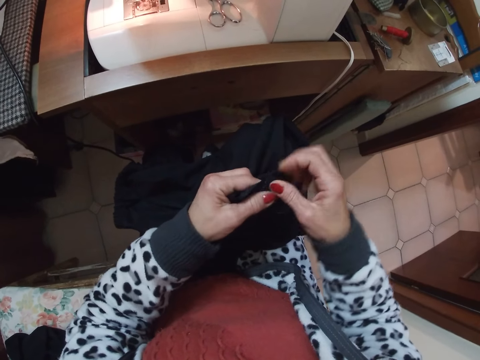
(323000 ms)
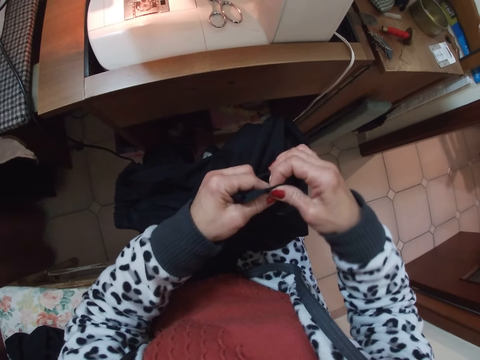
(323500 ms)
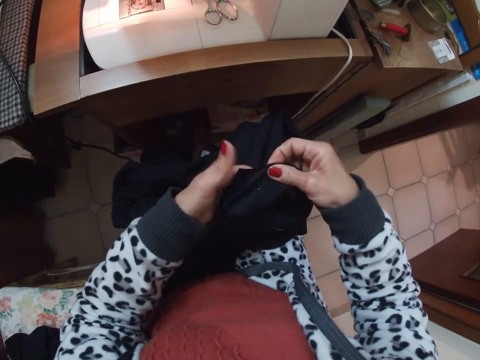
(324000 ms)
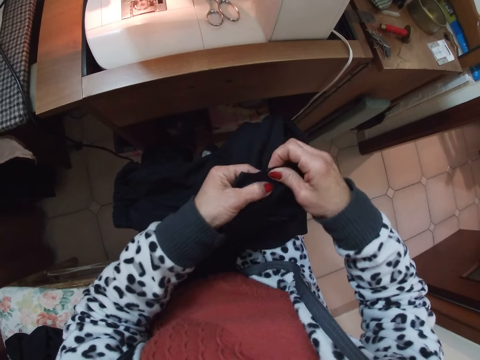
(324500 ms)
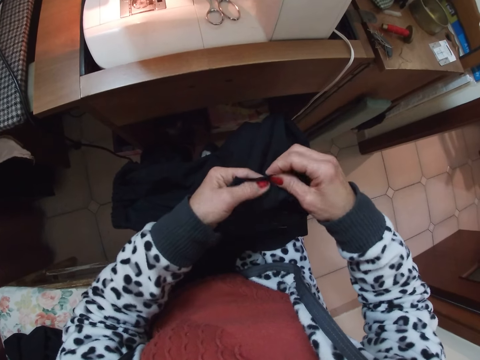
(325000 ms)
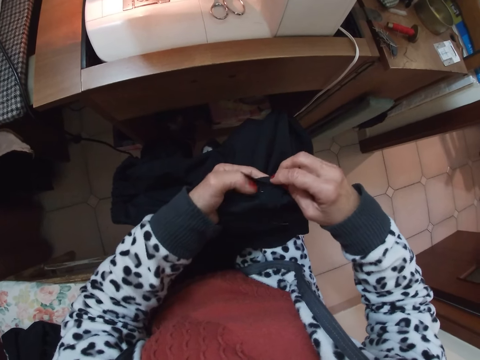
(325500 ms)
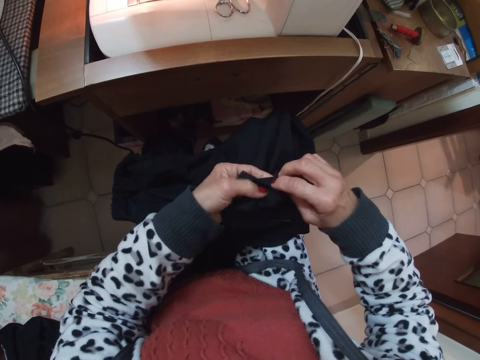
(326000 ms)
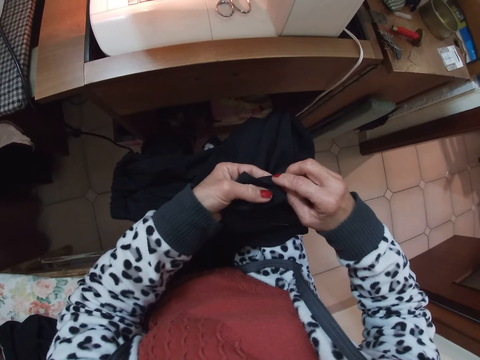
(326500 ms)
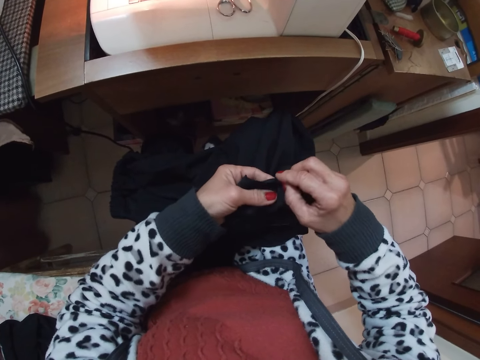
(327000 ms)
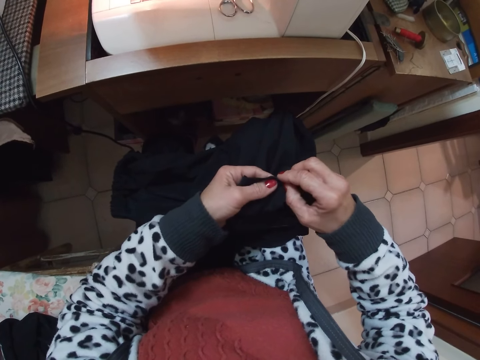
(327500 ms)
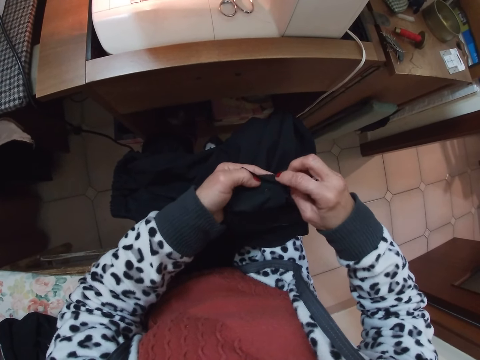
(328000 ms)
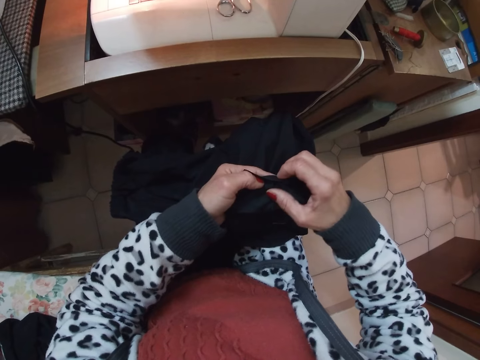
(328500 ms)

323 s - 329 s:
The camera wearer folds the edge of the cloth with her two hands.

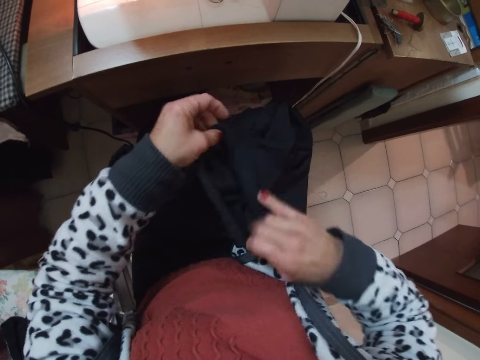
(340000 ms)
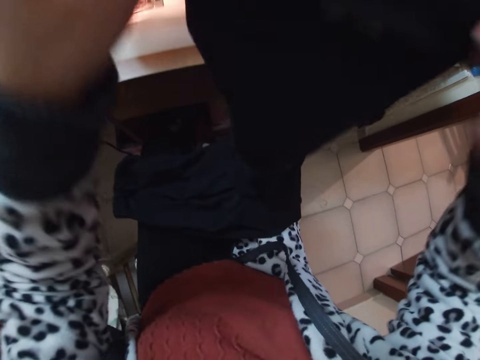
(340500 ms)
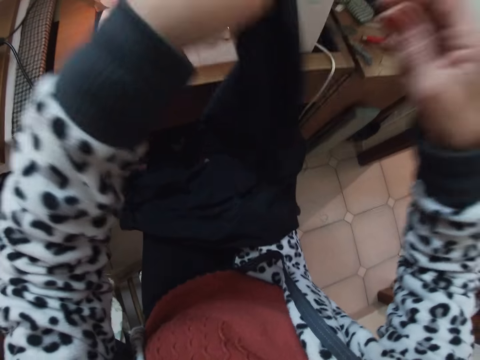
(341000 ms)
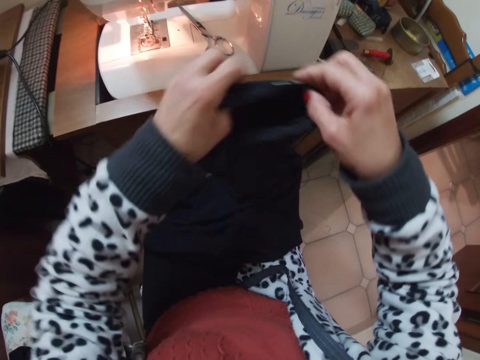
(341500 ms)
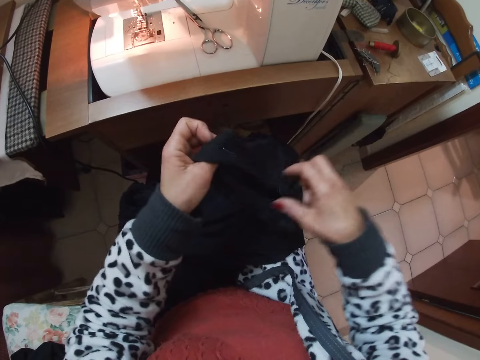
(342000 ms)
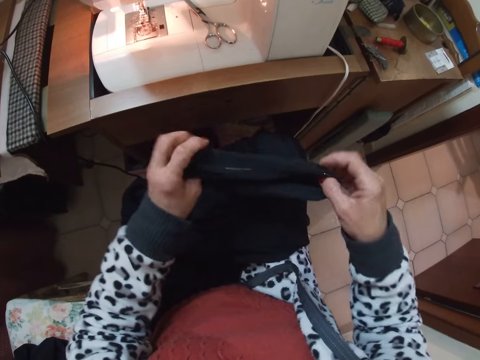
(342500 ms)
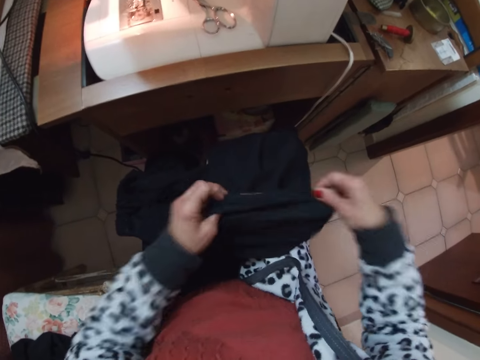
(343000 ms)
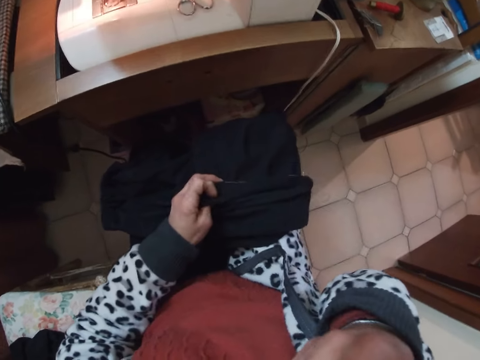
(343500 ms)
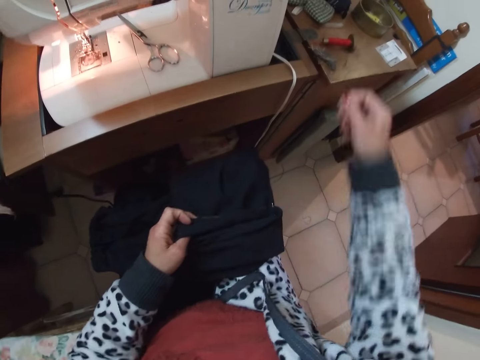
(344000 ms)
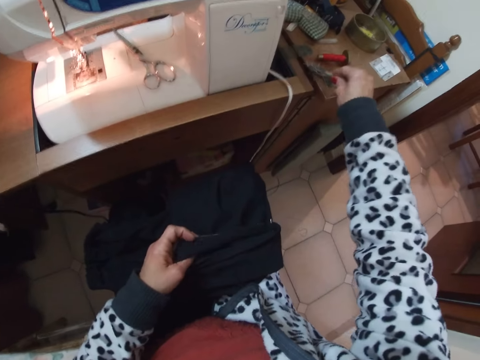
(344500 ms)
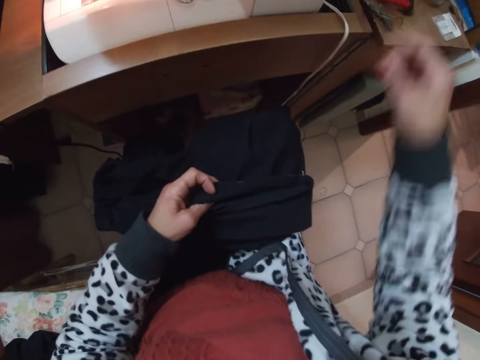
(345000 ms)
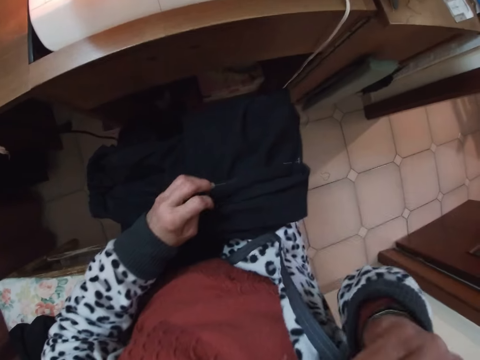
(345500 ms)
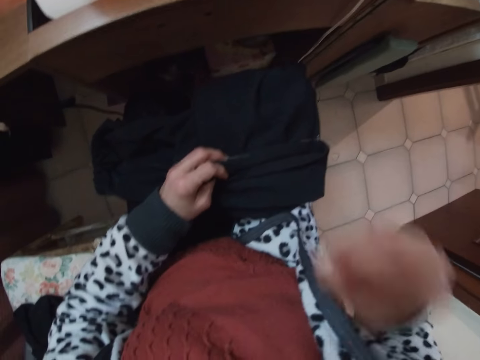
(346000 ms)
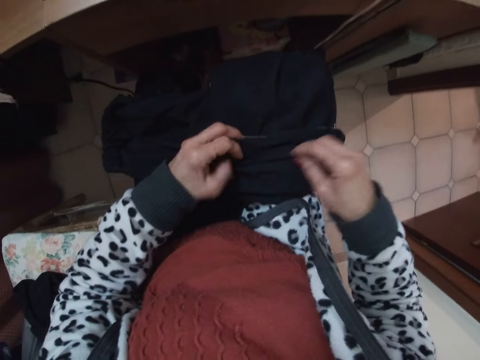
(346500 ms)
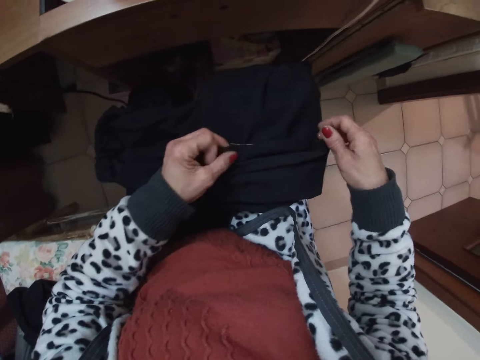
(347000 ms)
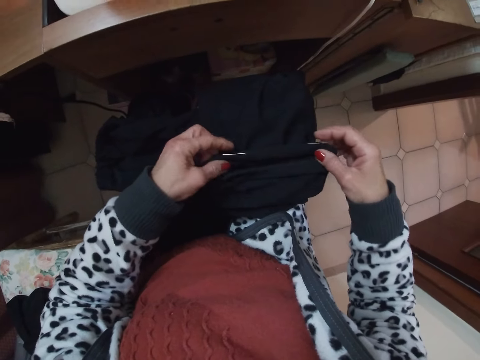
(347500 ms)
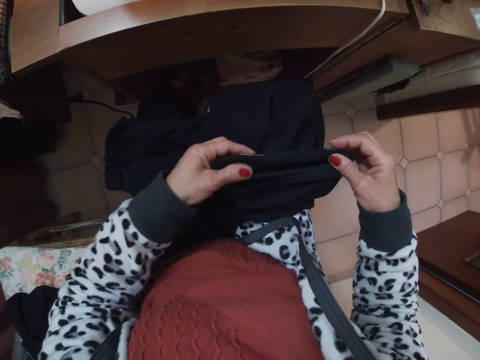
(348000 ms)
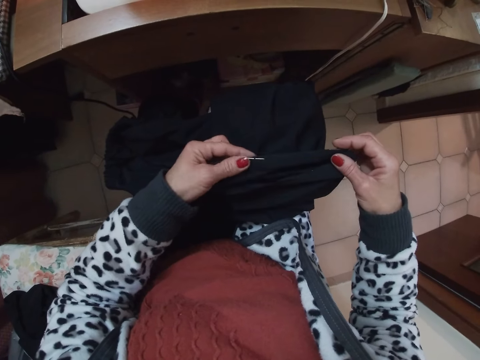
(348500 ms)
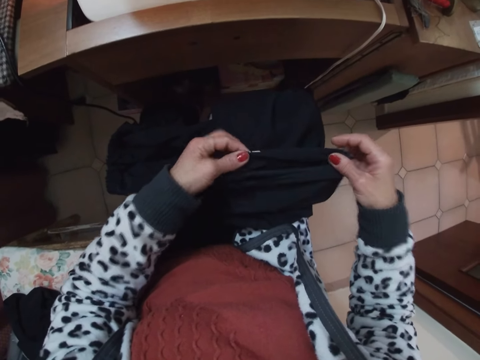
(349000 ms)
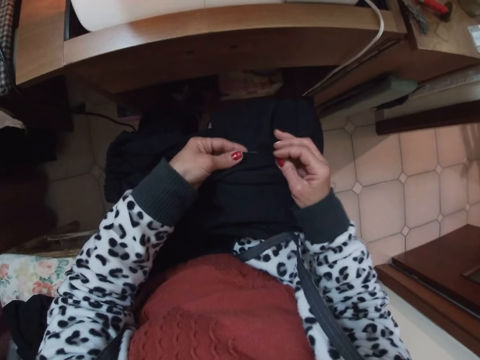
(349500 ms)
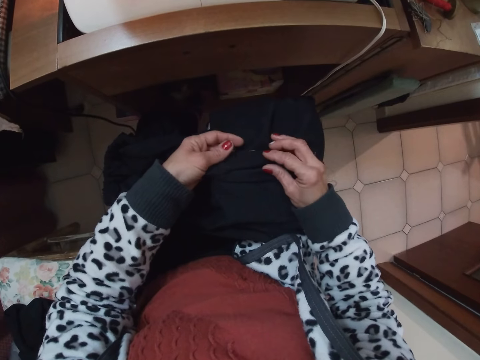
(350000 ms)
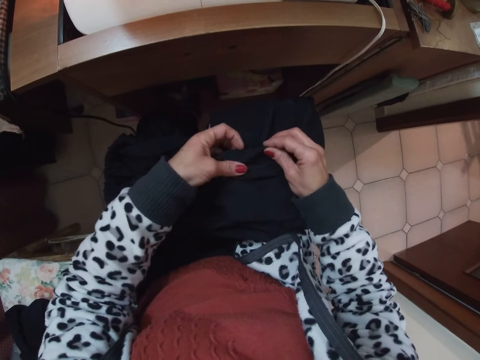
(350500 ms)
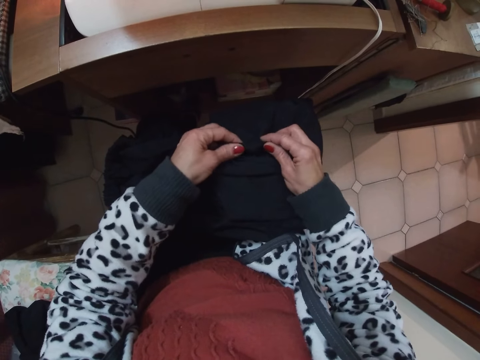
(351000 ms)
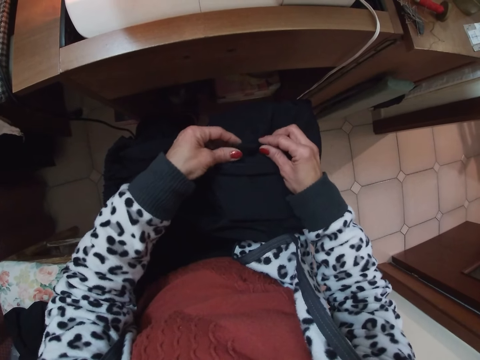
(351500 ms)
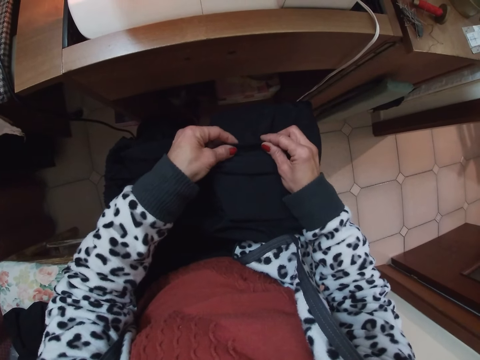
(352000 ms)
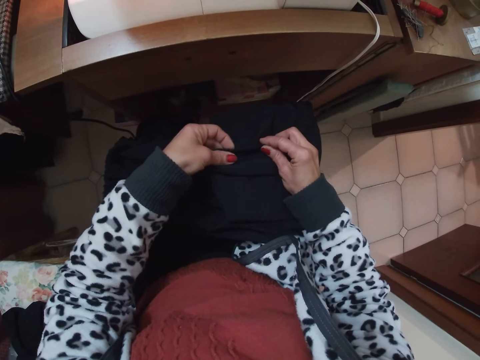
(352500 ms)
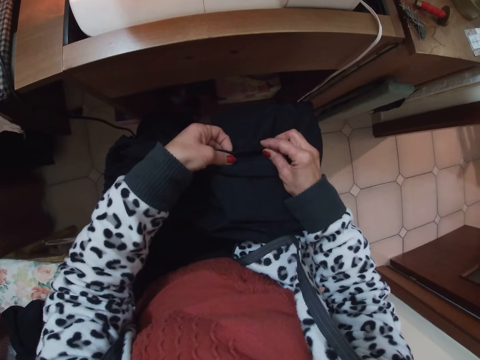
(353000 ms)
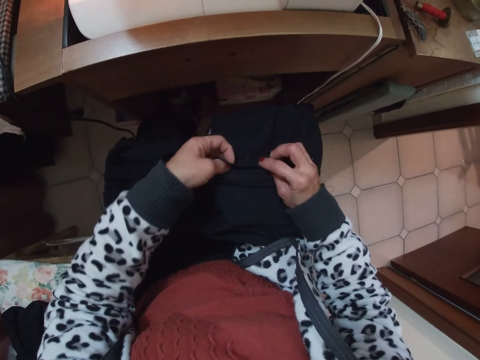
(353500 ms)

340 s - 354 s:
The camera wearer arranges the cloth with her two hands. She removes another pin from her mouth with her right hand. She drops the pin on the right end of the table with her right hand. She touches her mouth with her right hand. She arranges the edges of the cloth with her two hands. She folds the edge of the cloth with her right hand.

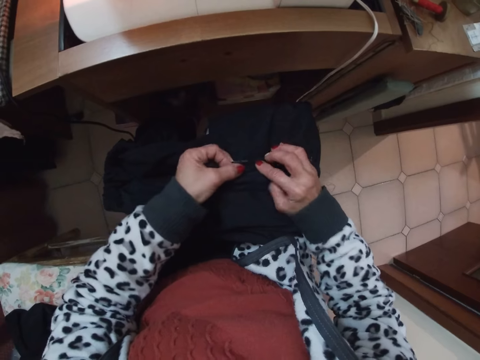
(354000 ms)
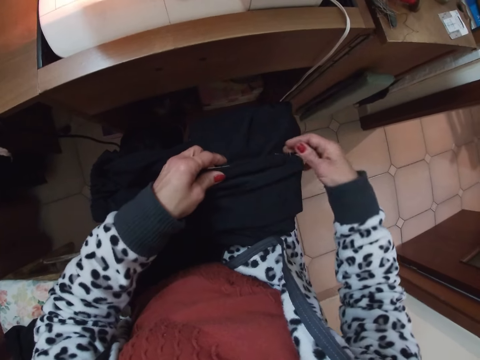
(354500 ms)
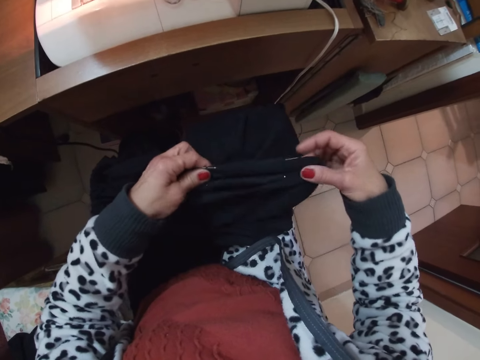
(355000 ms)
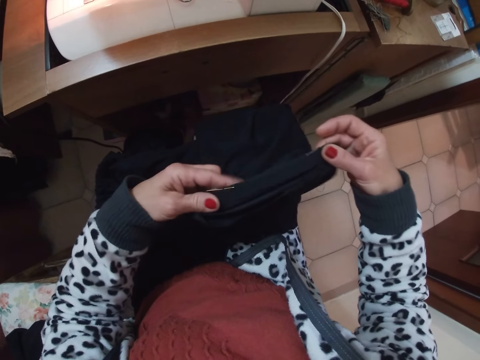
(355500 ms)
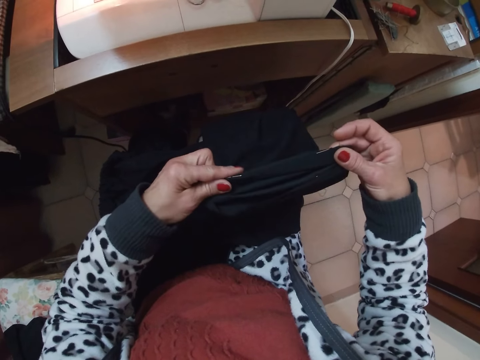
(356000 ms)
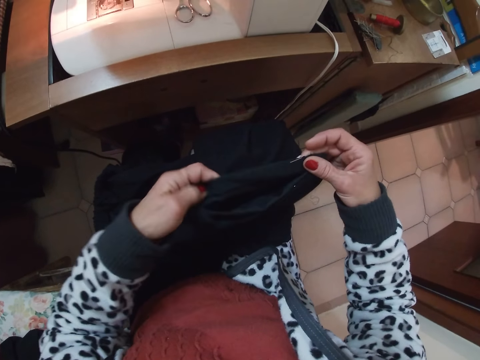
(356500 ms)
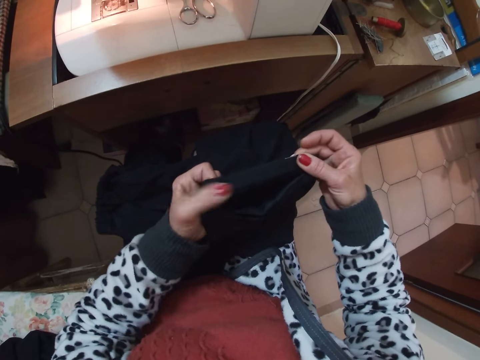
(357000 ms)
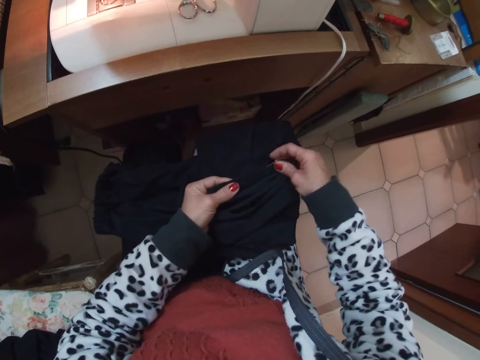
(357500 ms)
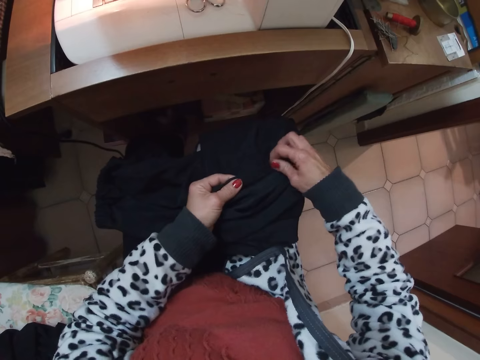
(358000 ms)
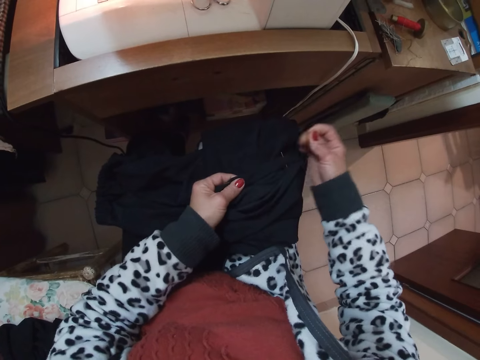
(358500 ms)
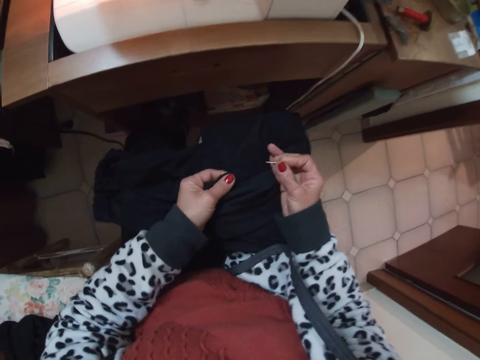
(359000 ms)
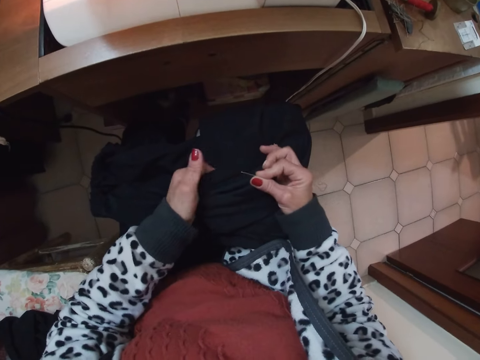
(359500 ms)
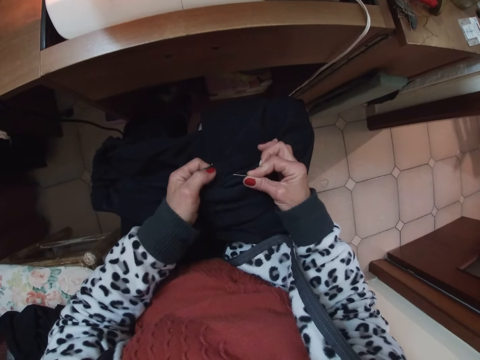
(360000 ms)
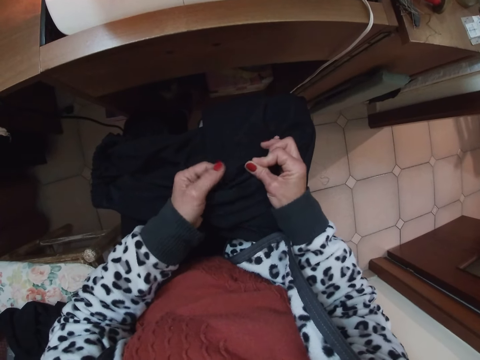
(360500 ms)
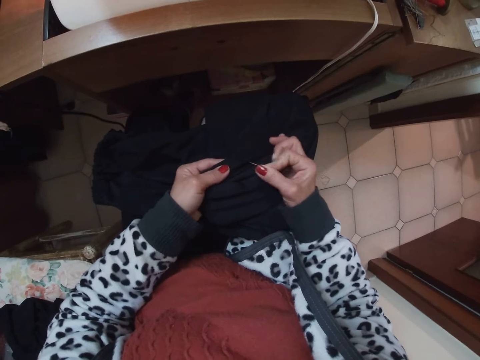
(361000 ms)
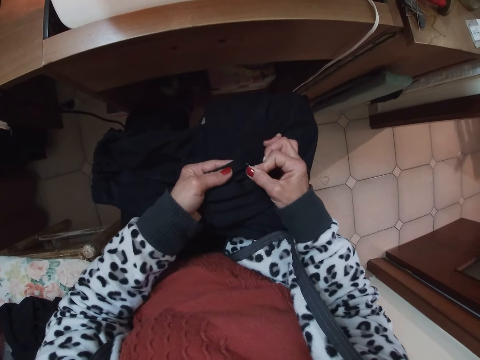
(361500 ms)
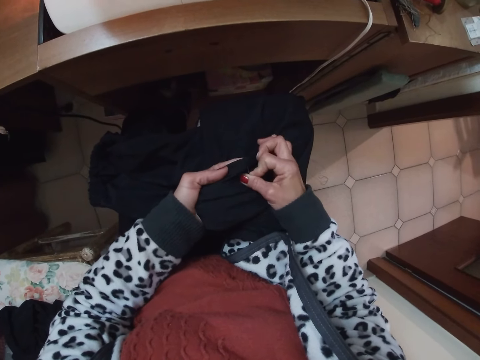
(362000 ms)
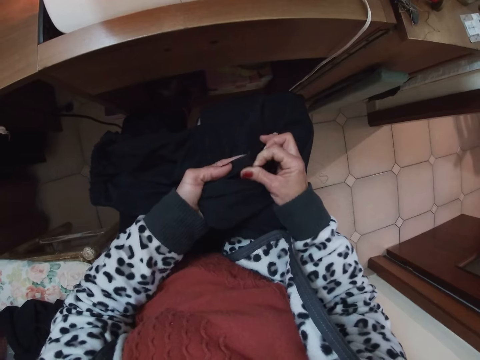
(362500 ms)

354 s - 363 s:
The camera wearer removes a pin from the cloth with her right hand. She pins the cloth with her right hand.
